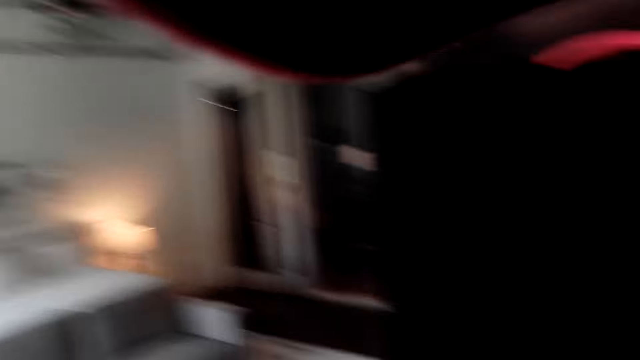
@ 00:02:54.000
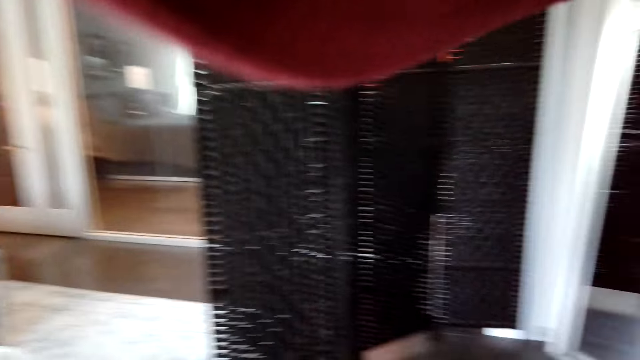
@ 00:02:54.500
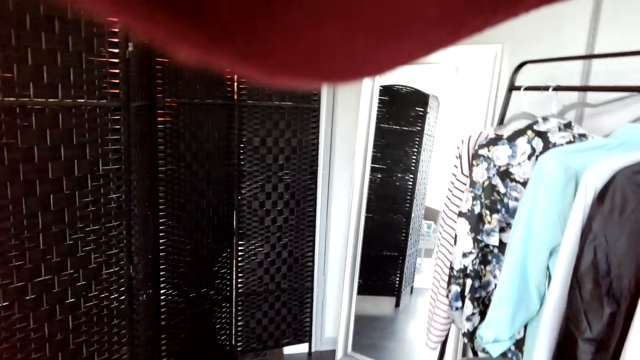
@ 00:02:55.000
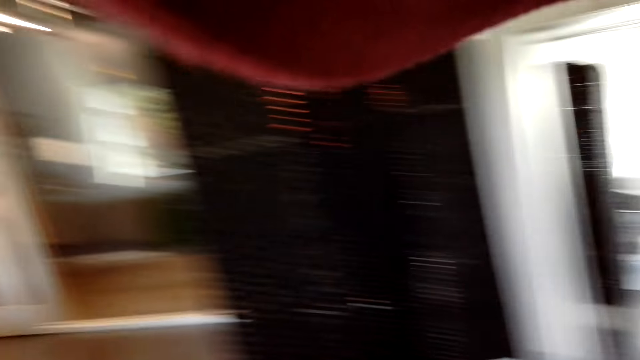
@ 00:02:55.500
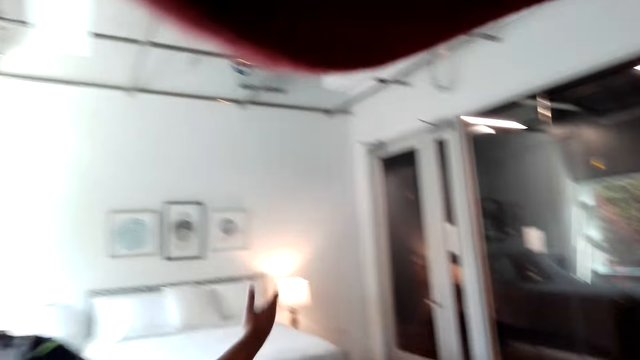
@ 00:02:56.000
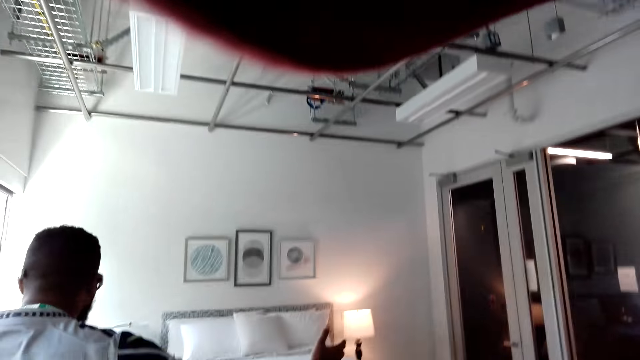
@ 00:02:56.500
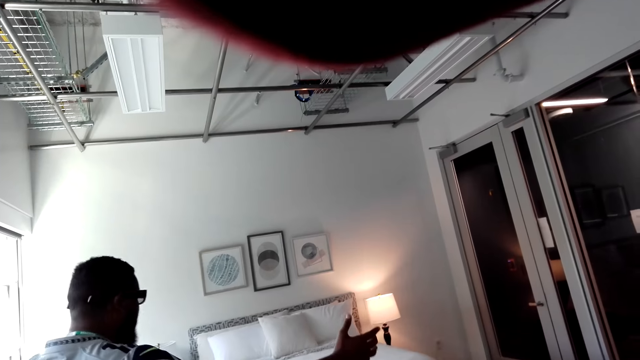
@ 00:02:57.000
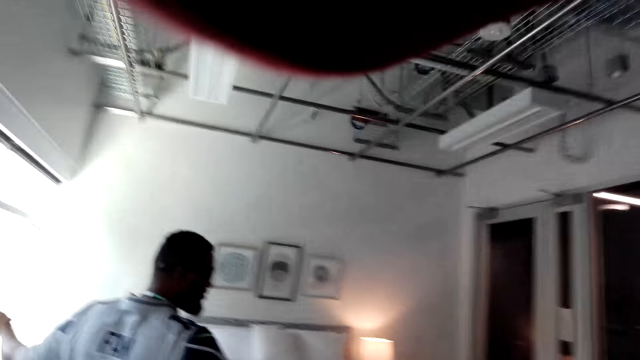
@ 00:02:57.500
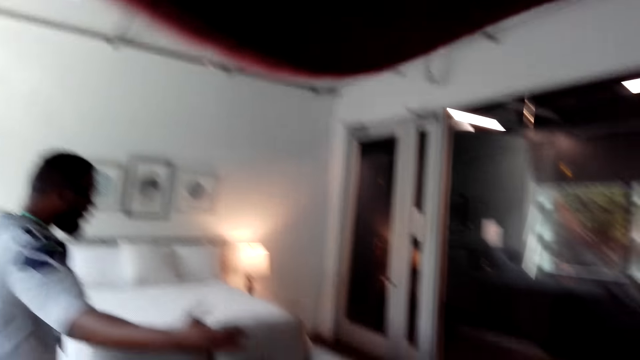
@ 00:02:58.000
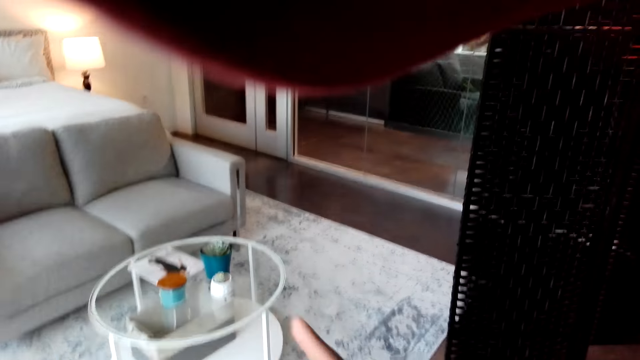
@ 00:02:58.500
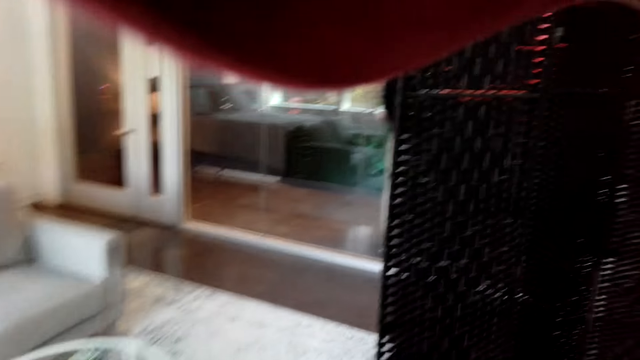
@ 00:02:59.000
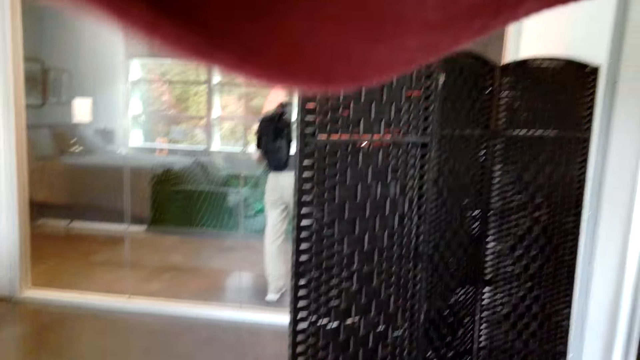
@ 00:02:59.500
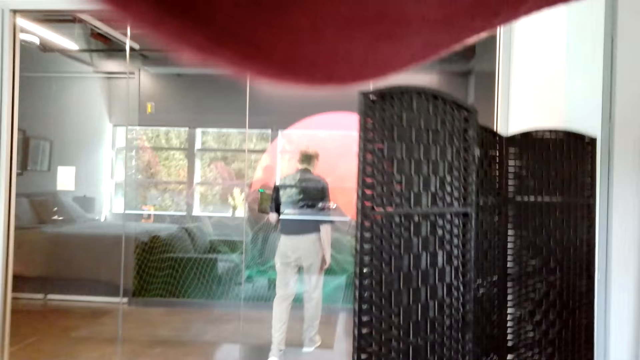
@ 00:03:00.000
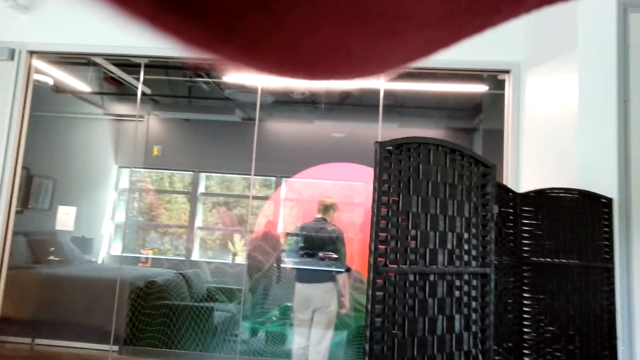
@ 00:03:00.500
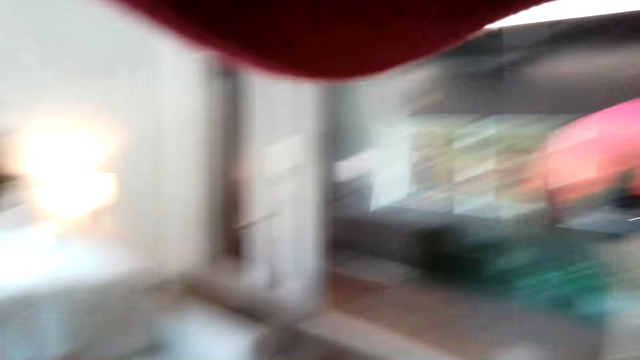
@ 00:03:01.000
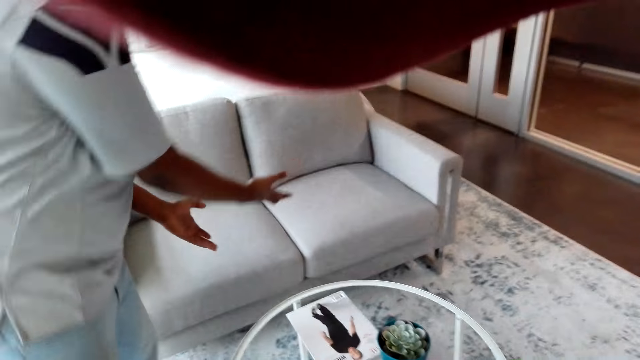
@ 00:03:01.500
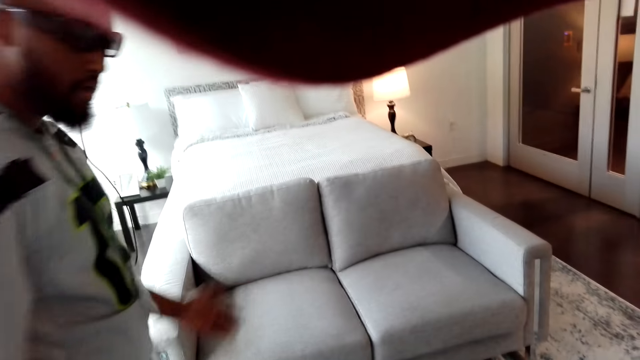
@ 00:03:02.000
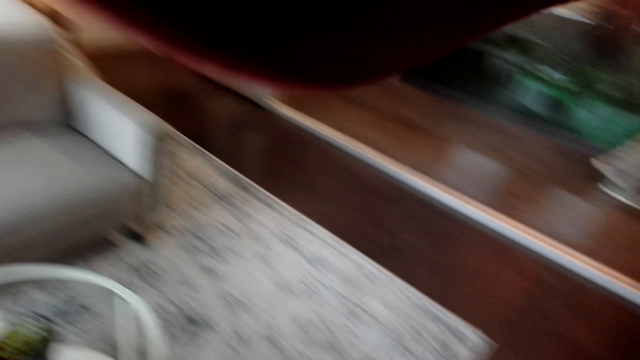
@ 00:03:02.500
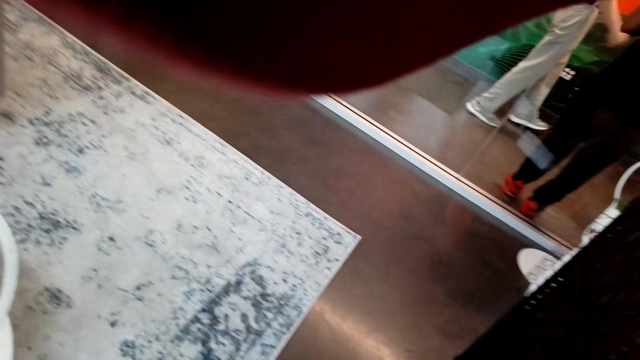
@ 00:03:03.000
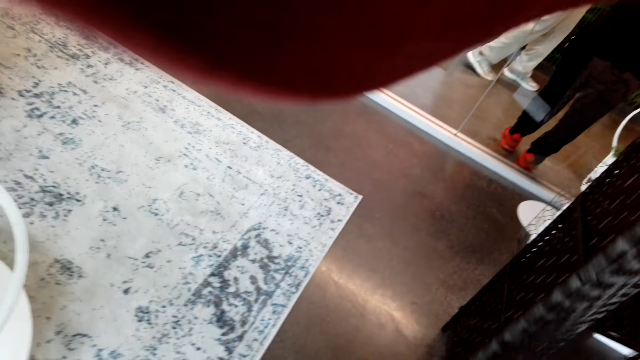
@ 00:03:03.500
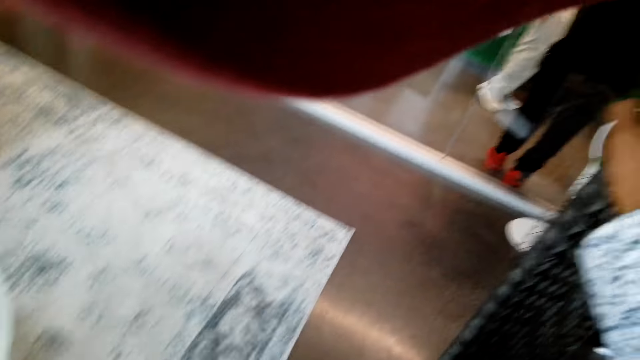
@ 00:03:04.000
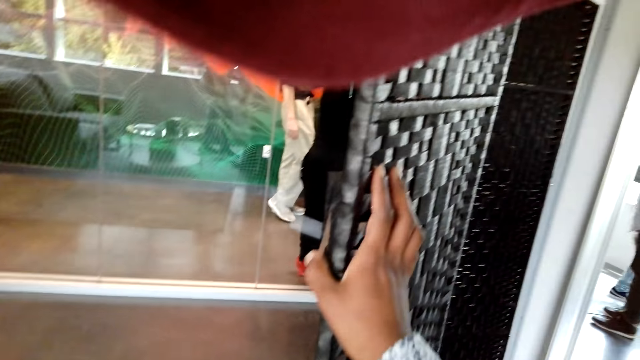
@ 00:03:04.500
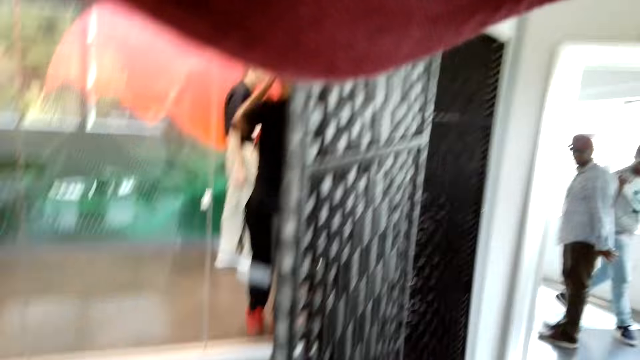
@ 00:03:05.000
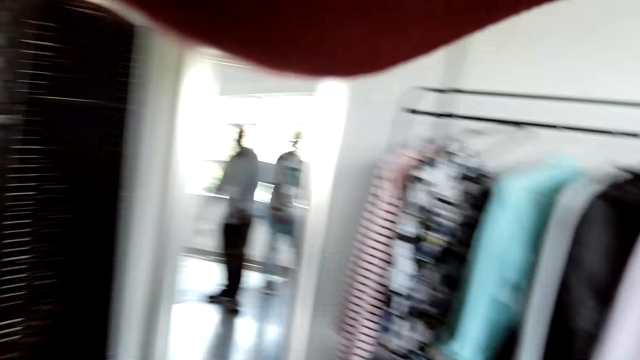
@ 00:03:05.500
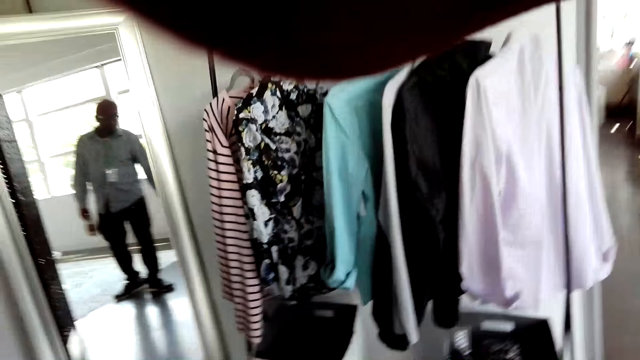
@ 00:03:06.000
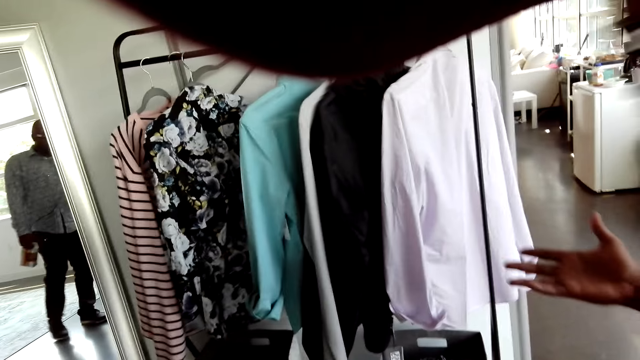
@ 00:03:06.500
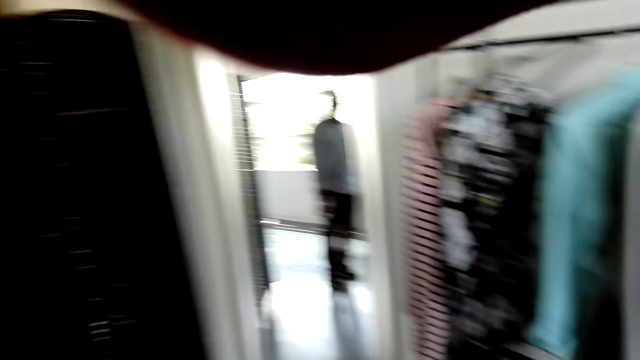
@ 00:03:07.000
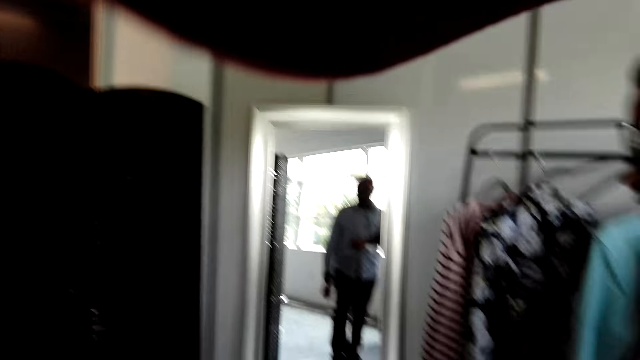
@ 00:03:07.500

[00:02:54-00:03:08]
A person shows the camera wearer the bed. The camera wearer looks at the carpet.

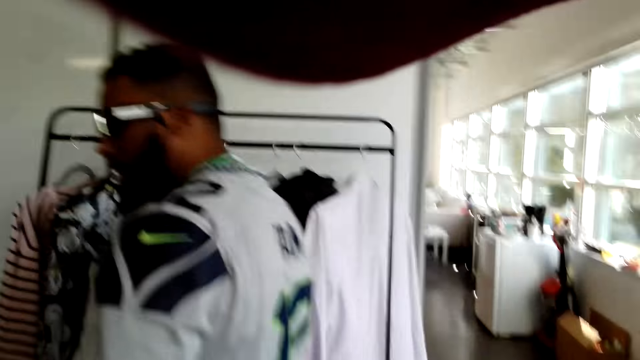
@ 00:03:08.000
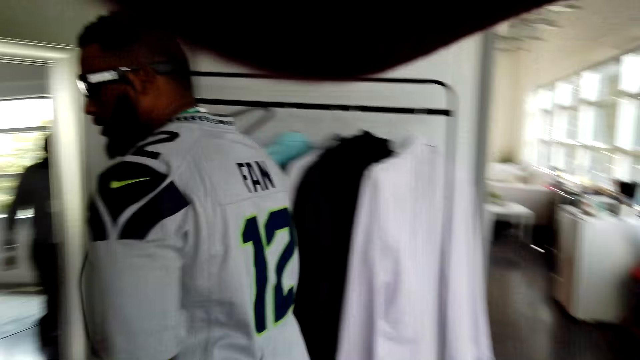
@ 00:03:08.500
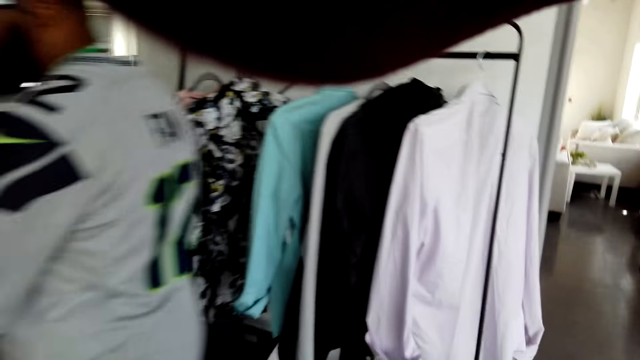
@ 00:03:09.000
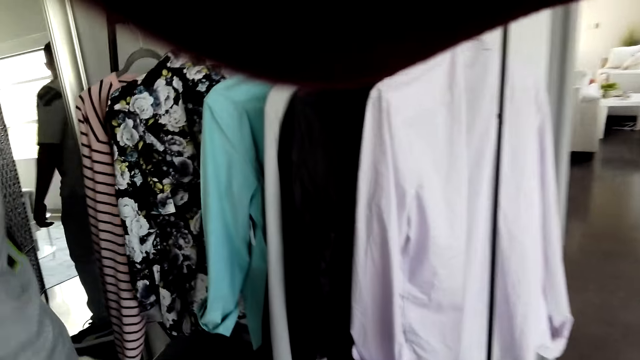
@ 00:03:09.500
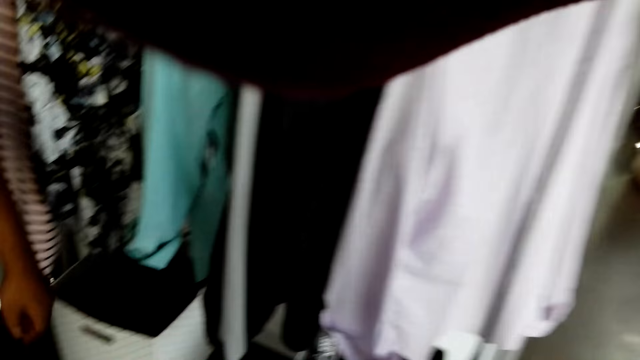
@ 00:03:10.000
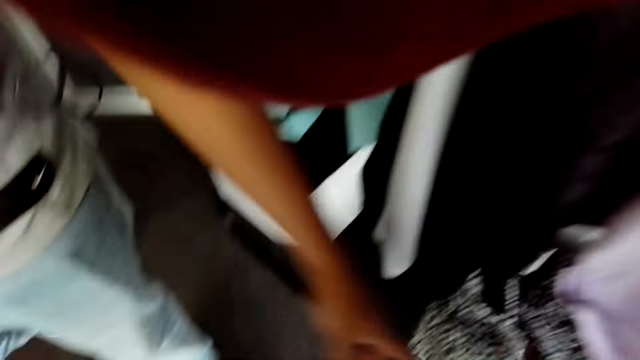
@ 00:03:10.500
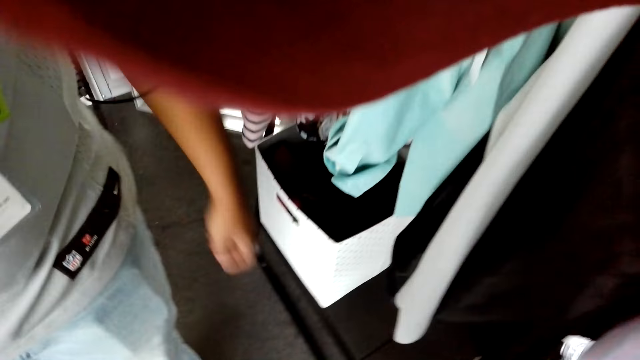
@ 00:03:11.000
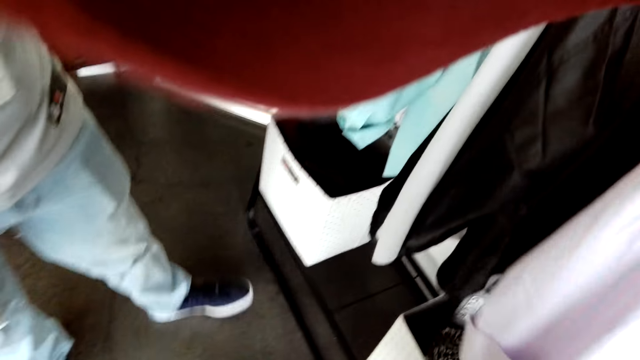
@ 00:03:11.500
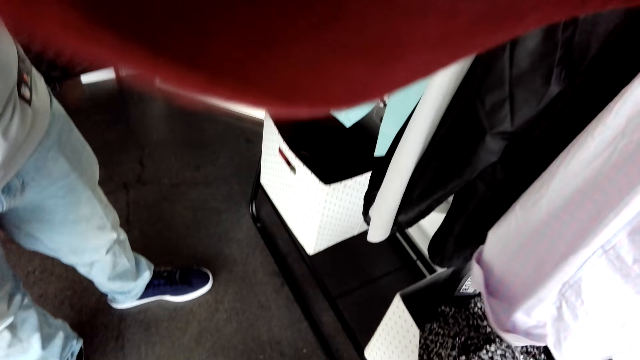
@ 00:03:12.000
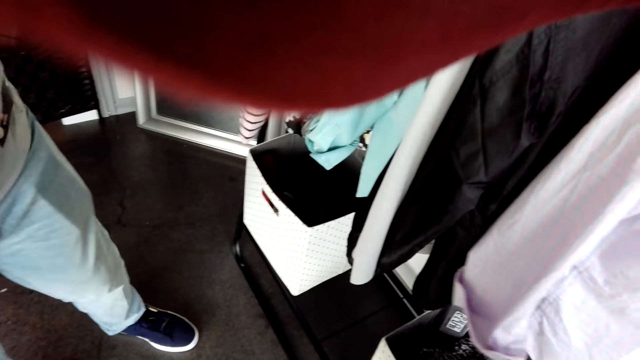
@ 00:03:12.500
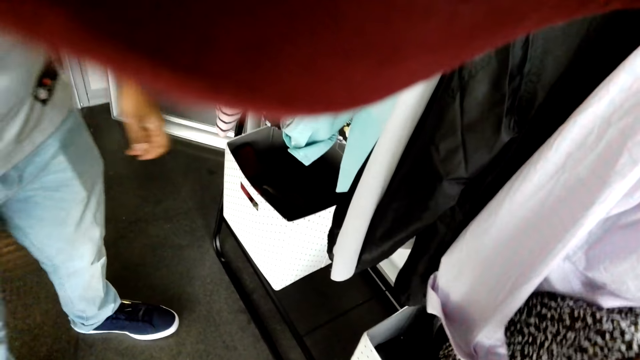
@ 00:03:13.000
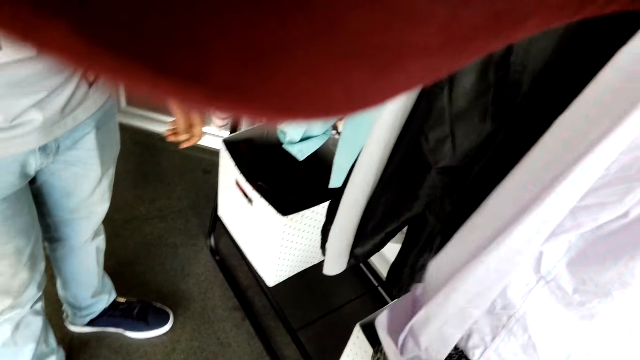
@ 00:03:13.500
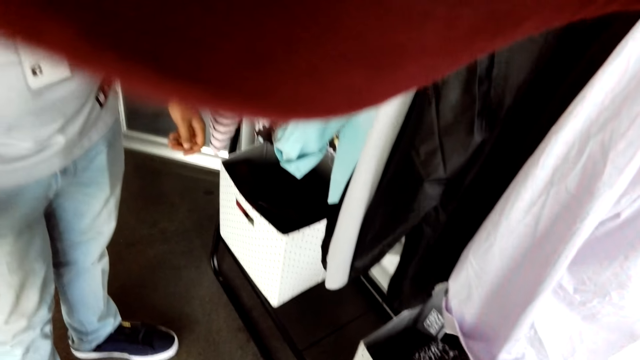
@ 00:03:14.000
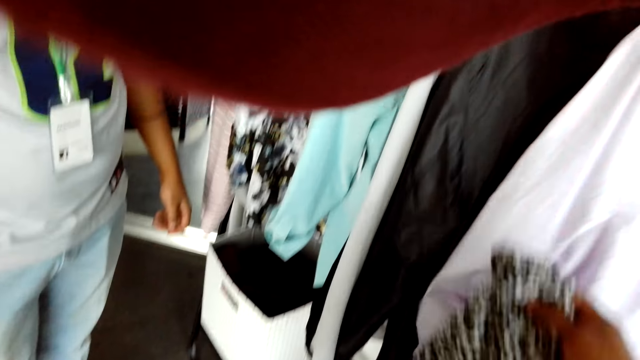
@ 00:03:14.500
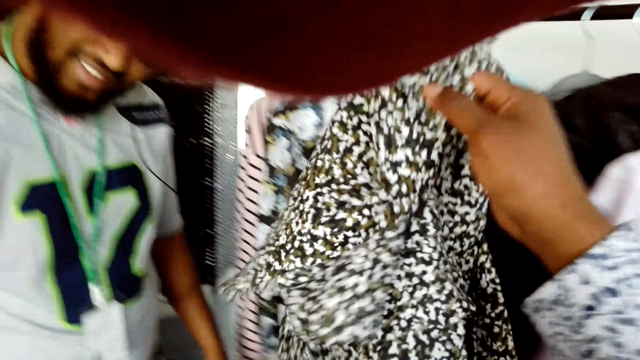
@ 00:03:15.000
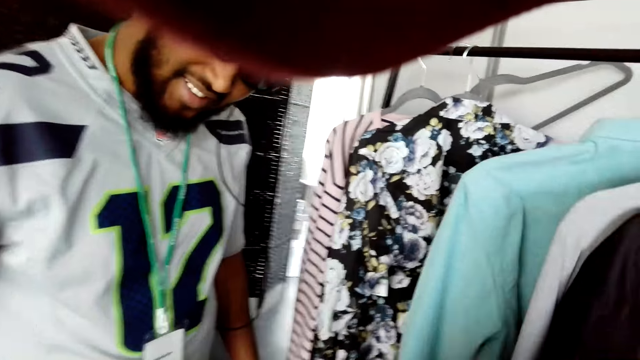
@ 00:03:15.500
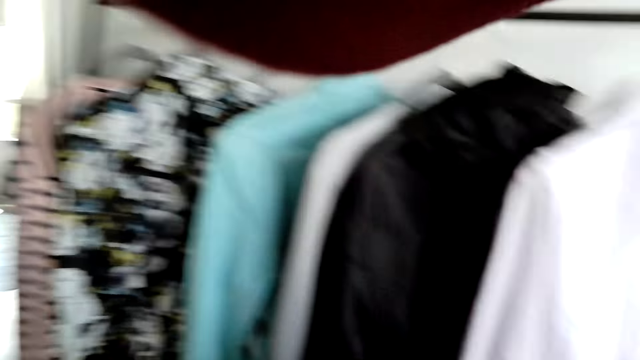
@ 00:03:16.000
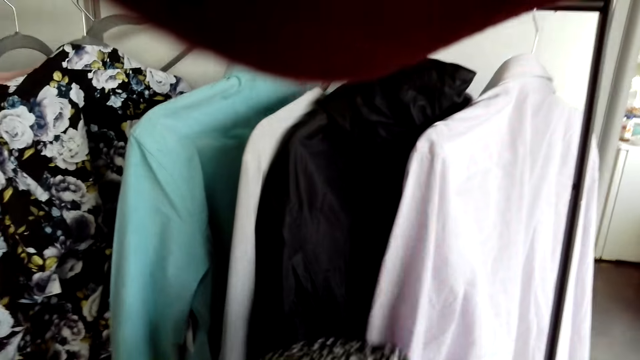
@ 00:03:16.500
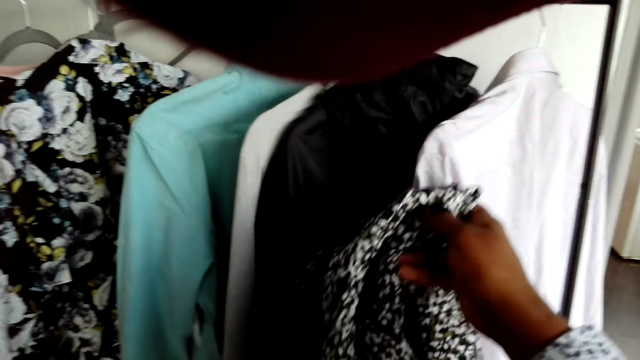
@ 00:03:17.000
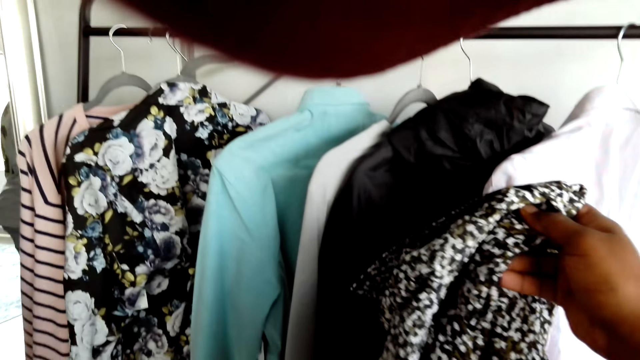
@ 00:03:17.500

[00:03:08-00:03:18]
The camera wearer touches the cloth.
